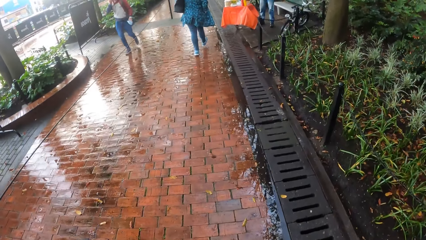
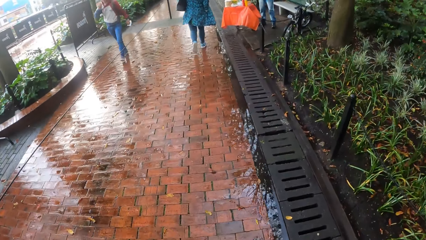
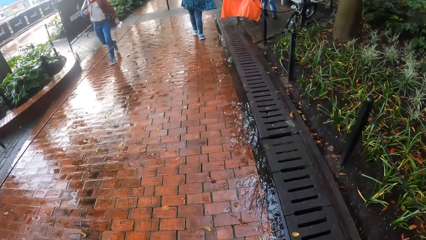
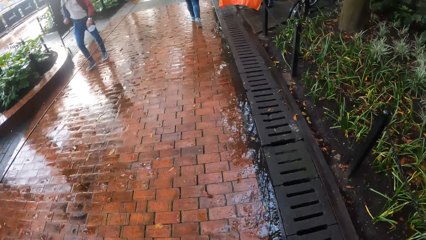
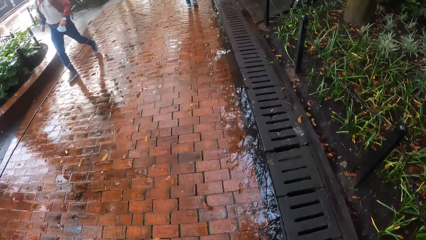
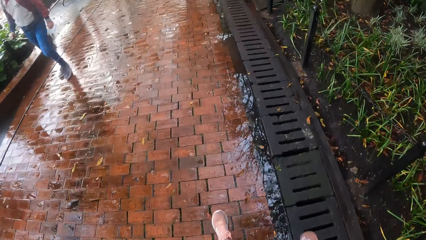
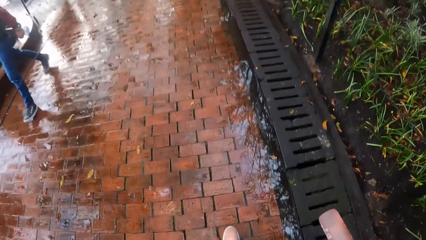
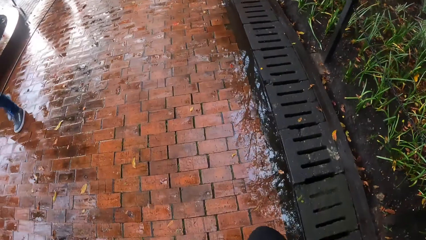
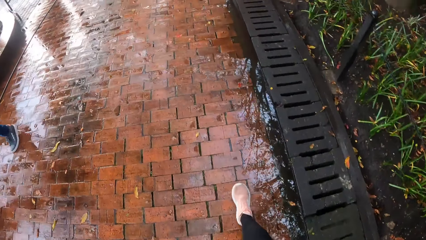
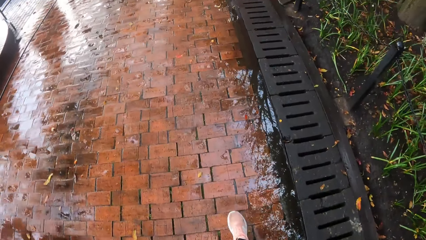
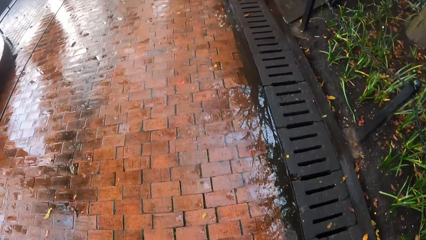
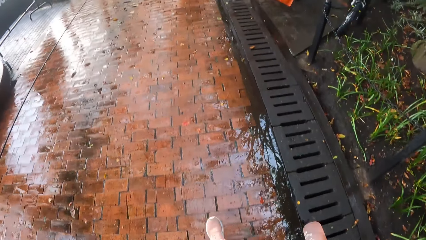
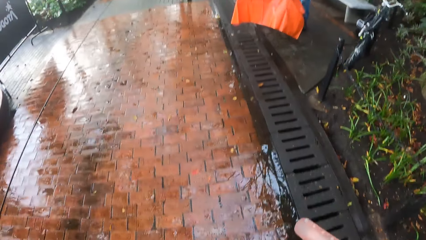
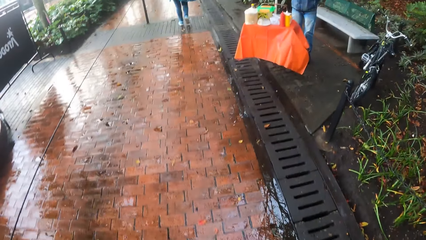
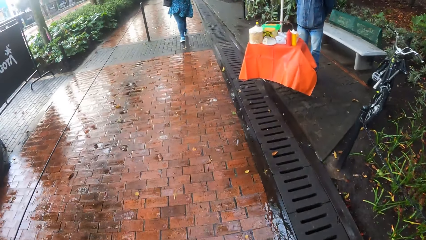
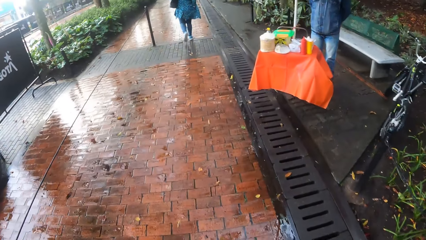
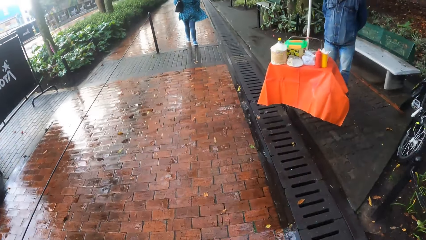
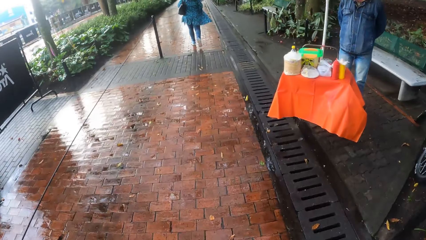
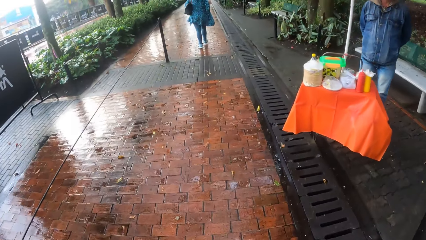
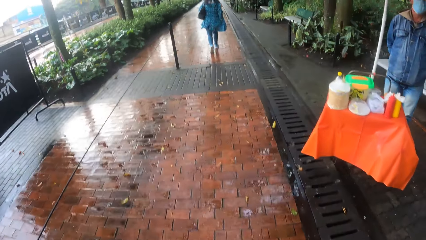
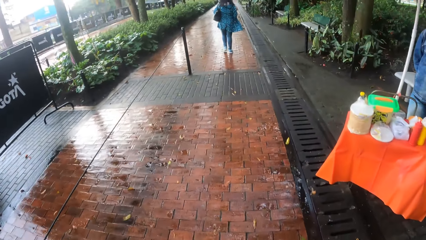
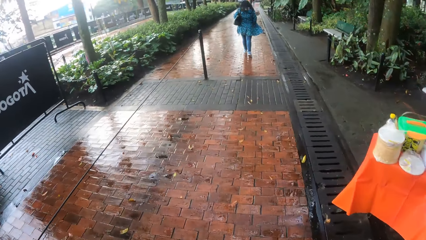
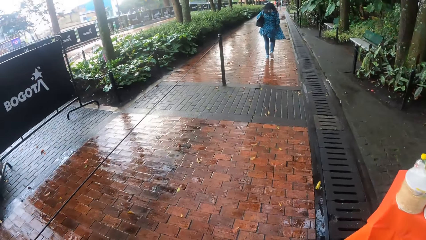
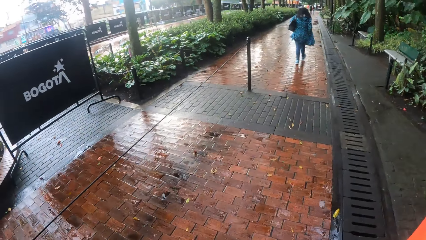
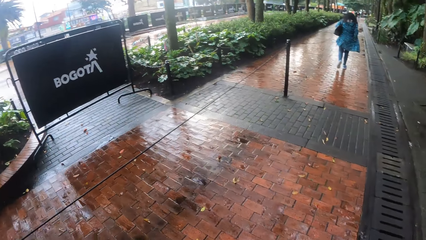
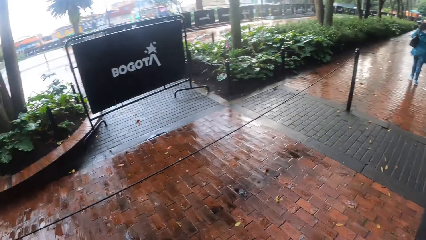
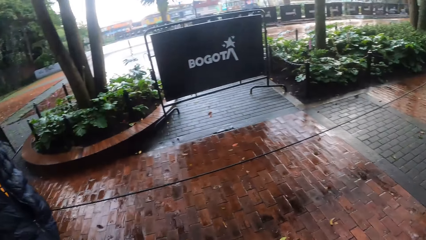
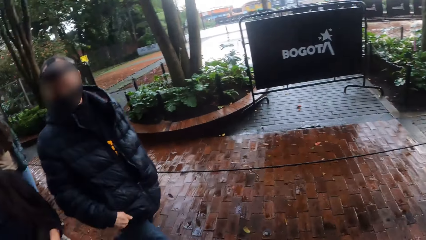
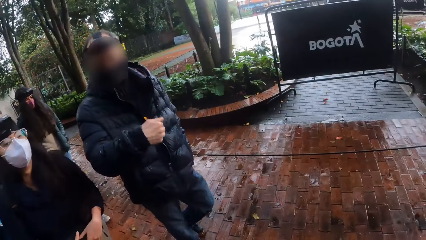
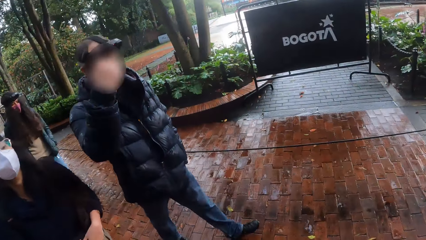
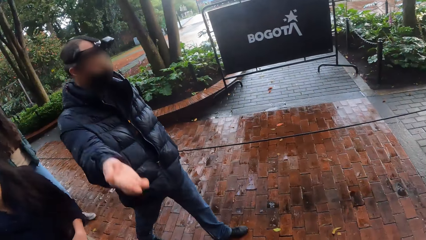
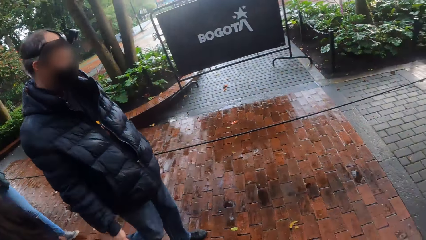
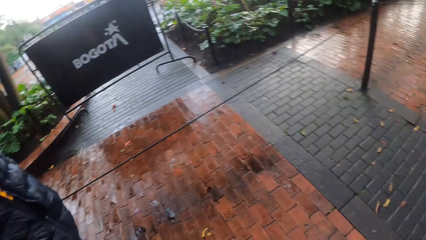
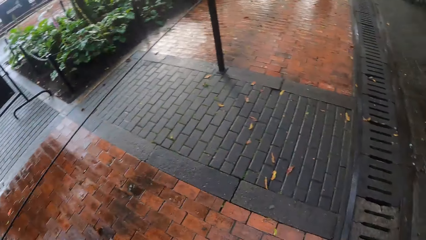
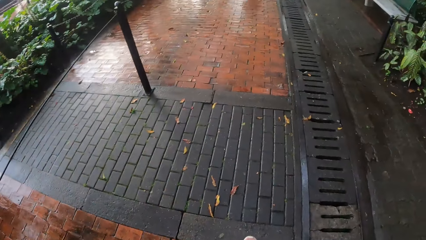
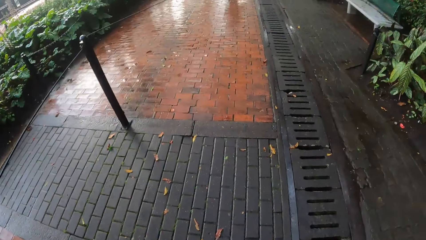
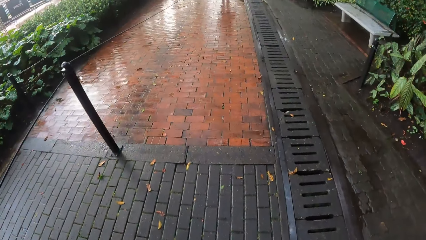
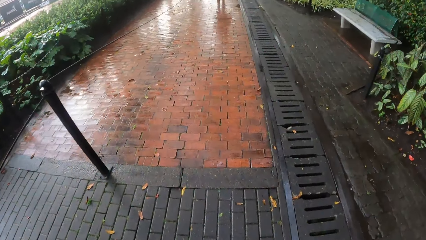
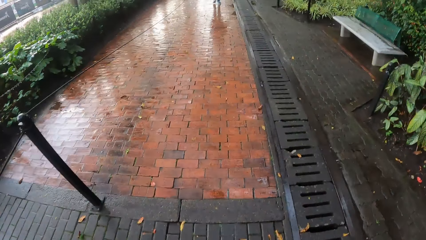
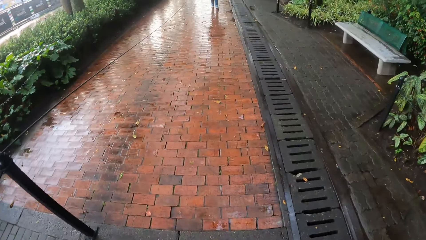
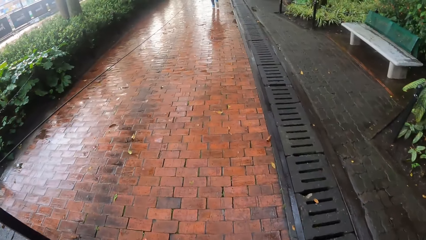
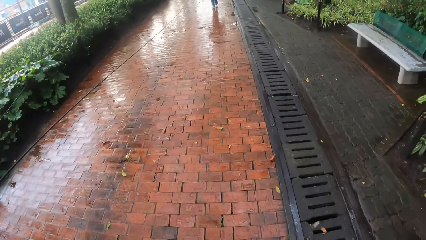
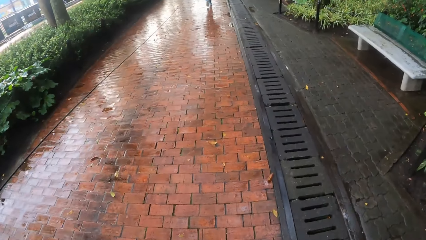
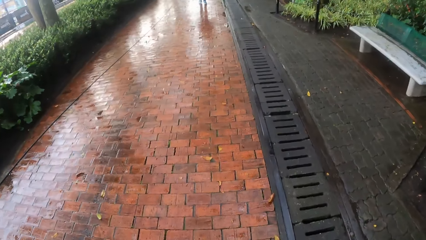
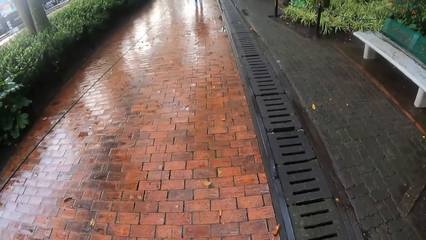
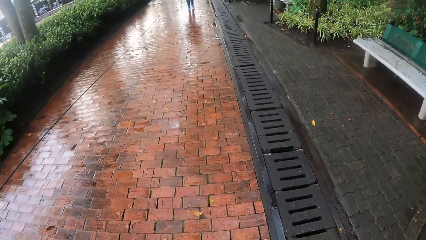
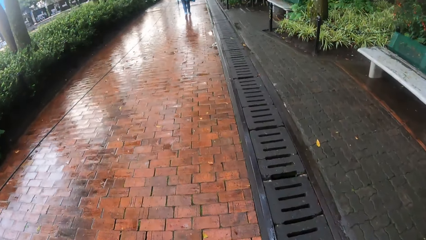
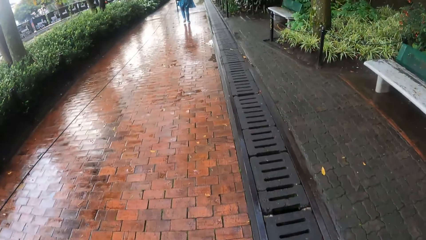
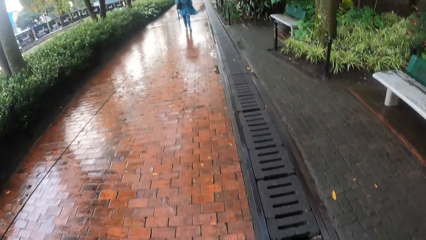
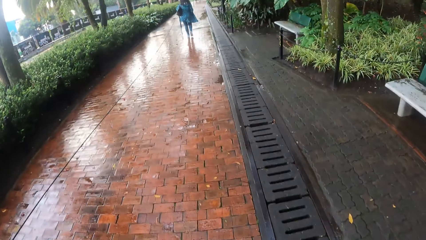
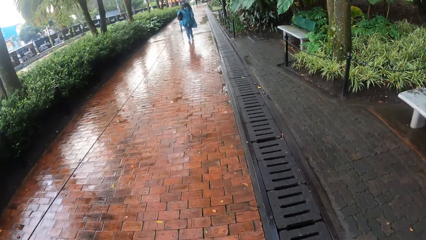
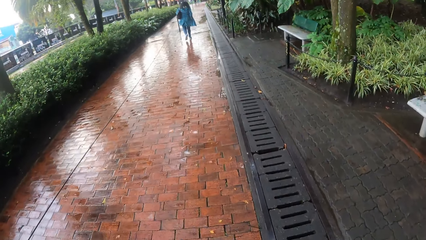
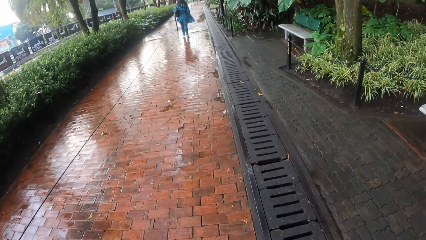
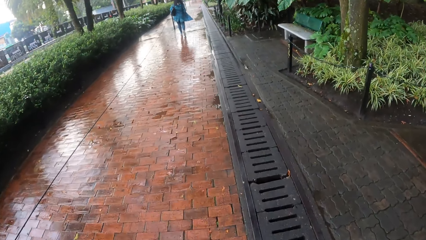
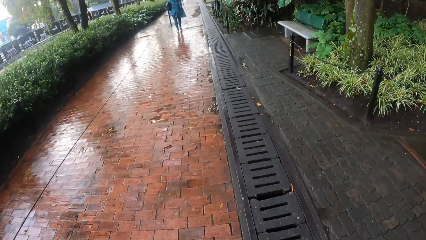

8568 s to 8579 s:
A man walks past the camera wearer. Another man converses with the camera wearer.

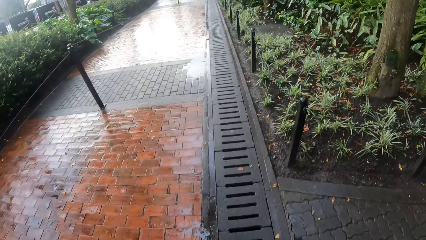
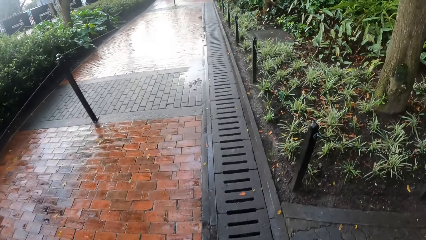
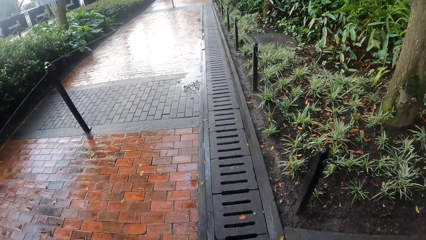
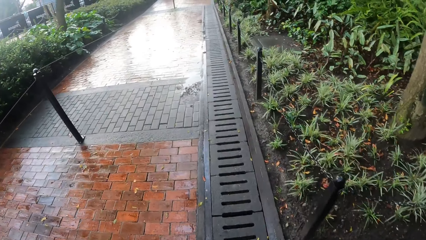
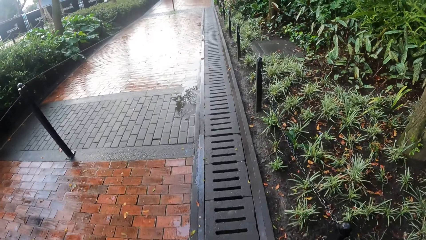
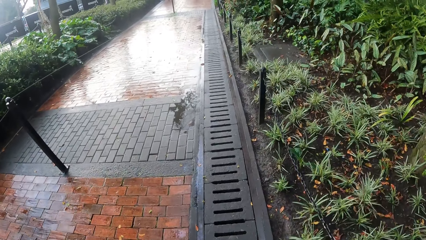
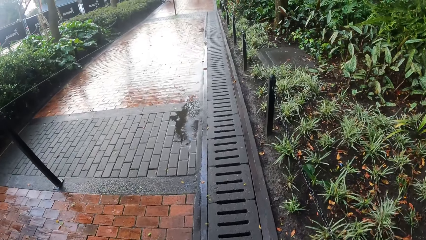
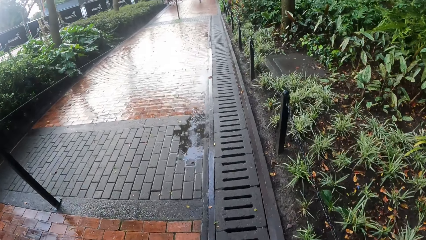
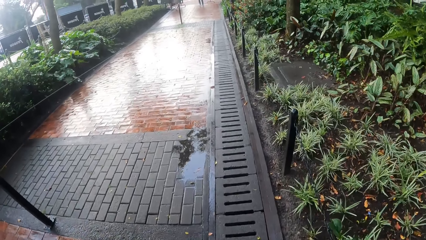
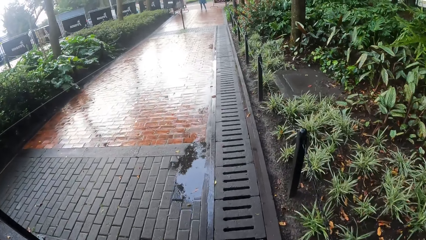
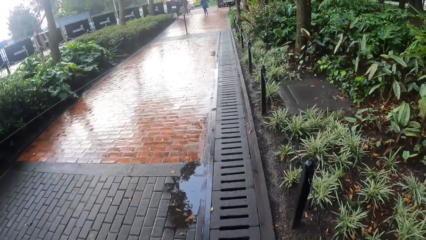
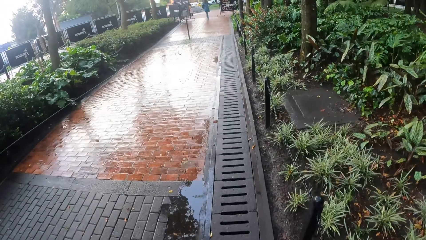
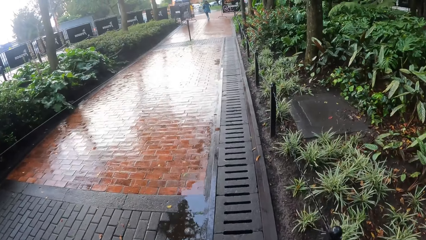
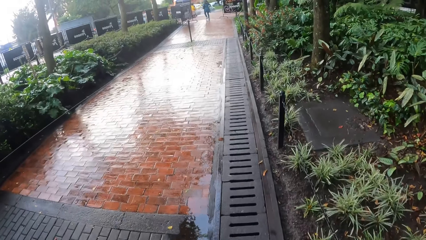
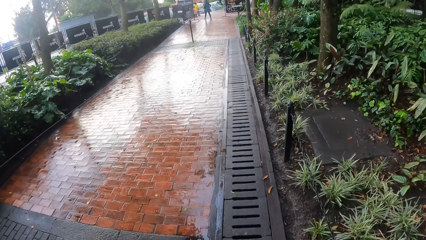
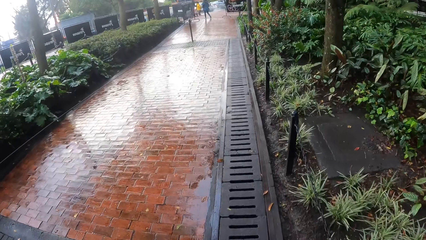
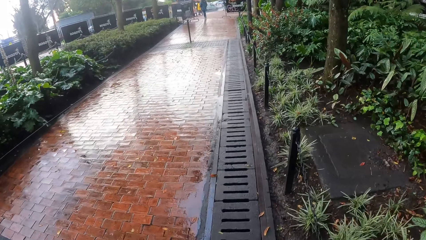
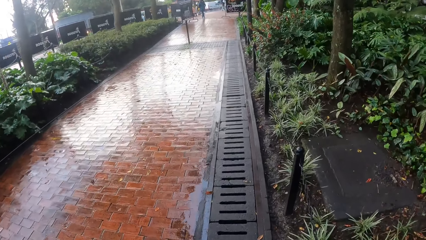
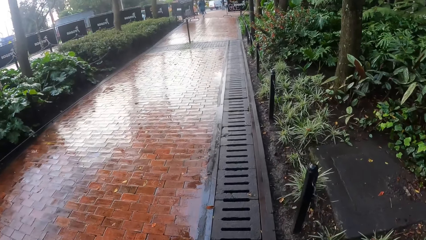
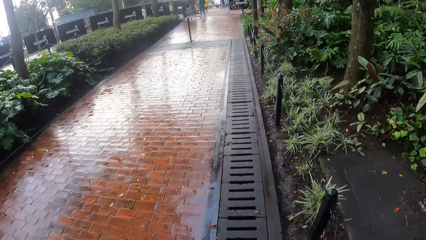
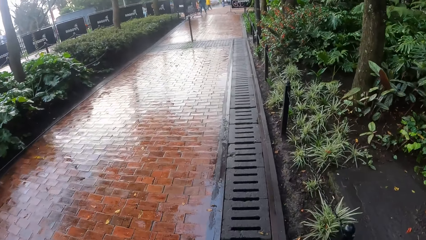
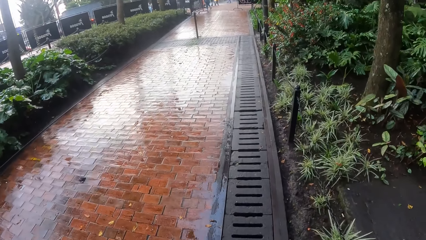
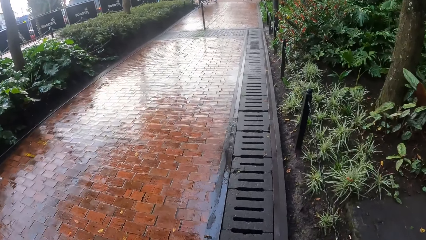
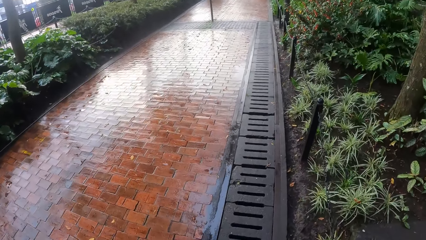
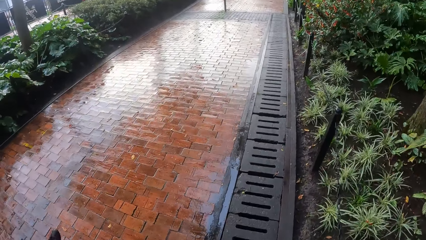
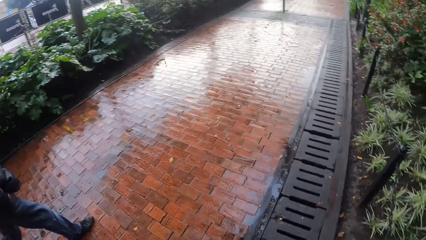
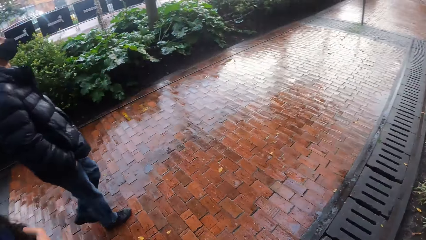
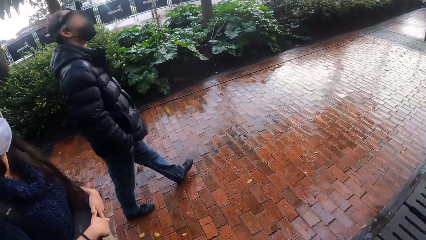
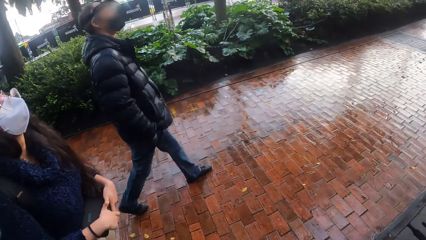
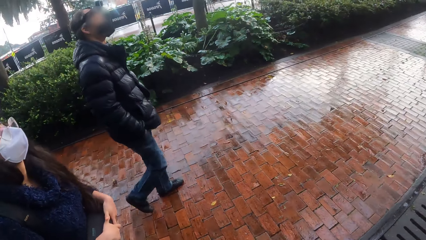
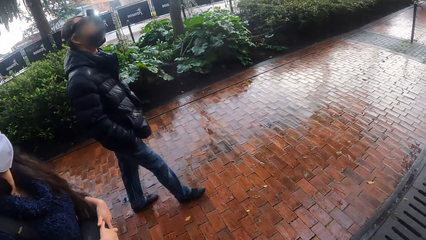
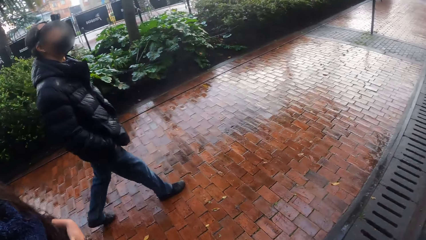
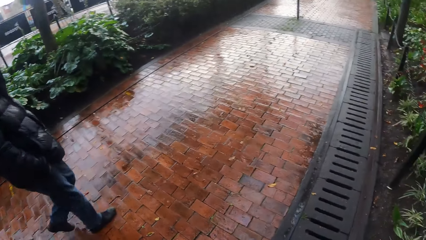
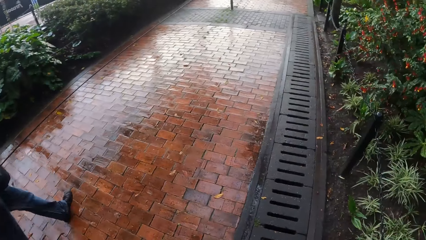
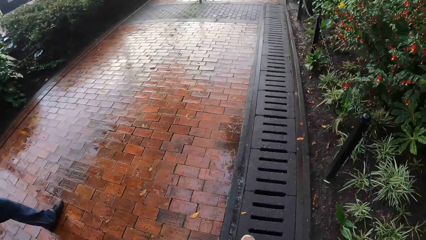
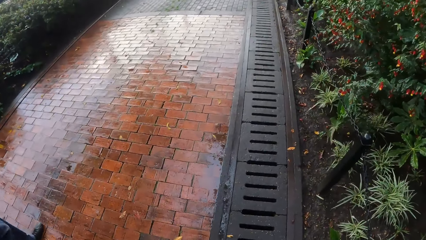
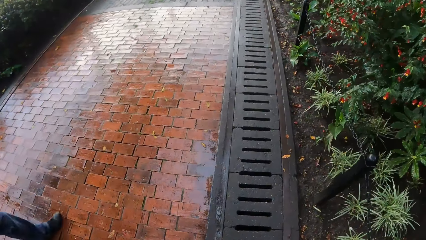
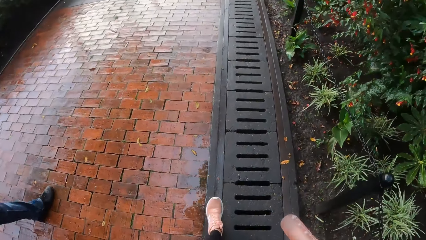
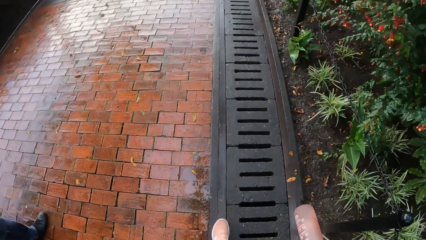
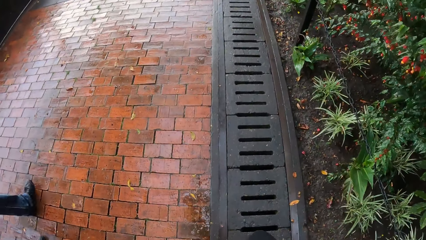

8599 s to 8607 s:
The camera wearer walks on a pavement.
